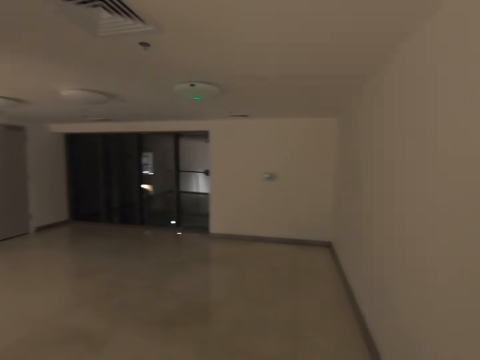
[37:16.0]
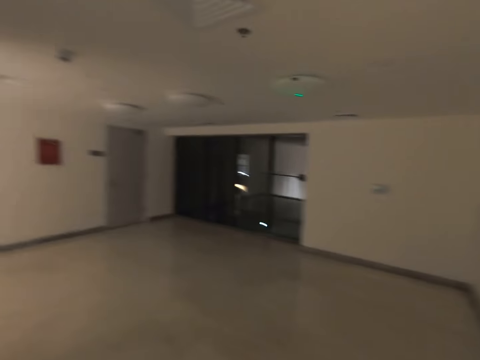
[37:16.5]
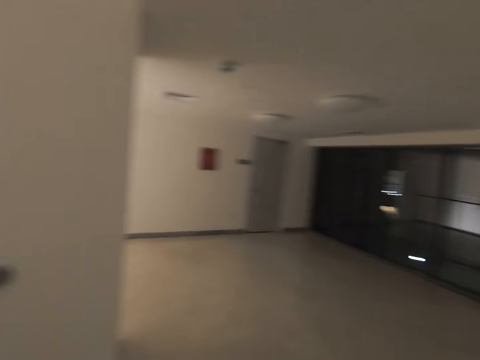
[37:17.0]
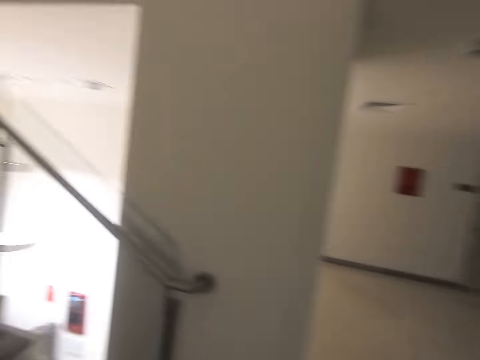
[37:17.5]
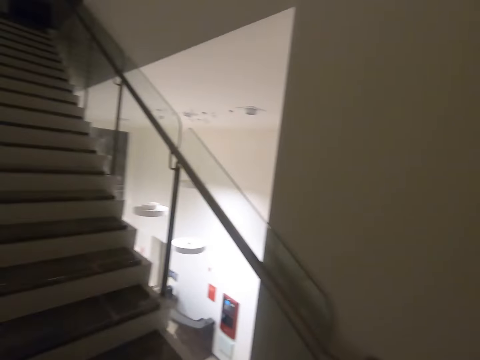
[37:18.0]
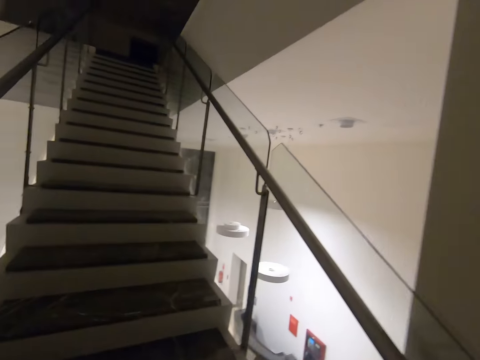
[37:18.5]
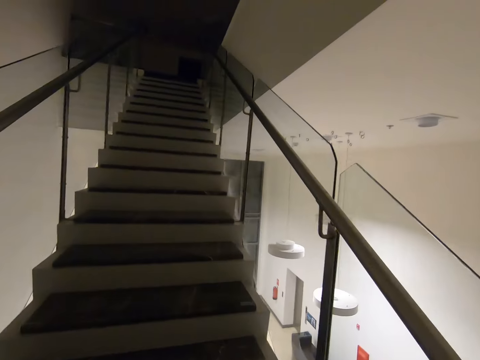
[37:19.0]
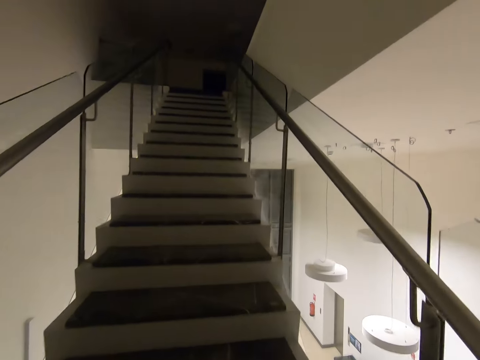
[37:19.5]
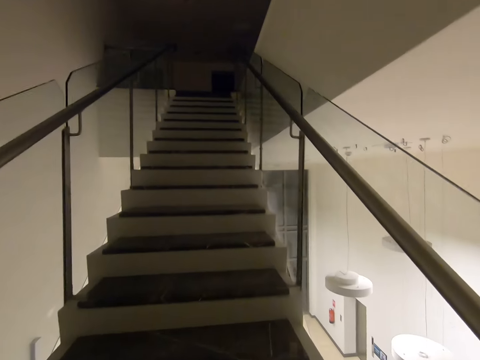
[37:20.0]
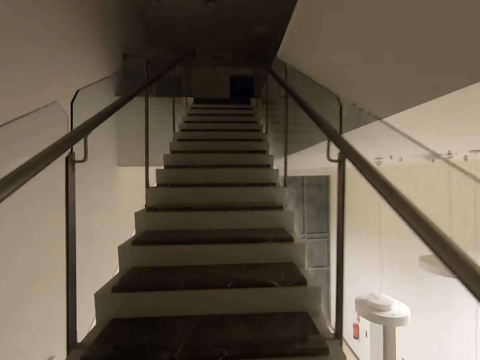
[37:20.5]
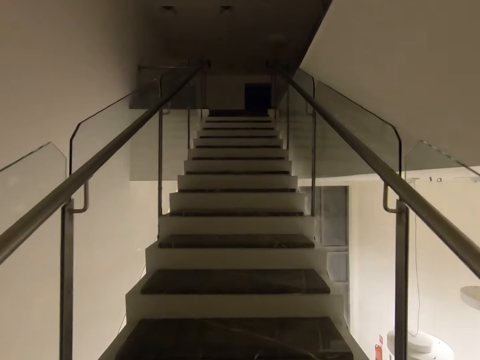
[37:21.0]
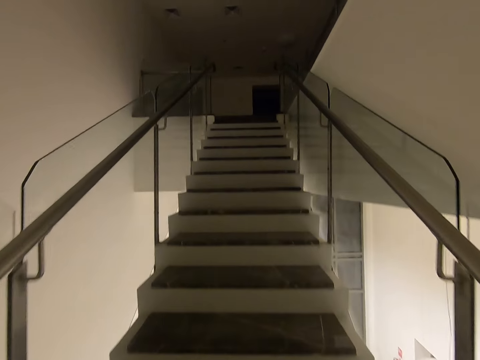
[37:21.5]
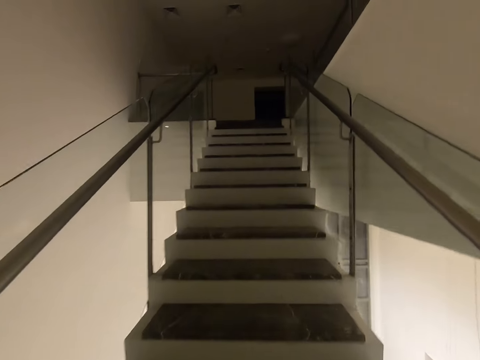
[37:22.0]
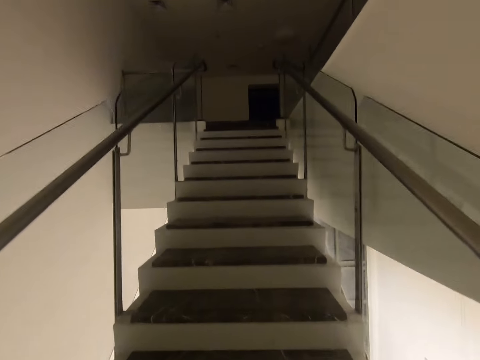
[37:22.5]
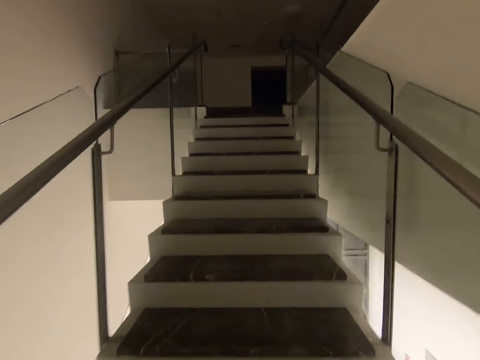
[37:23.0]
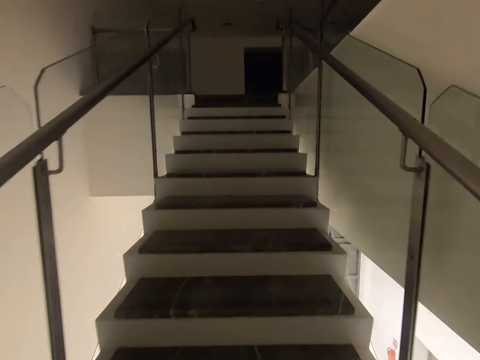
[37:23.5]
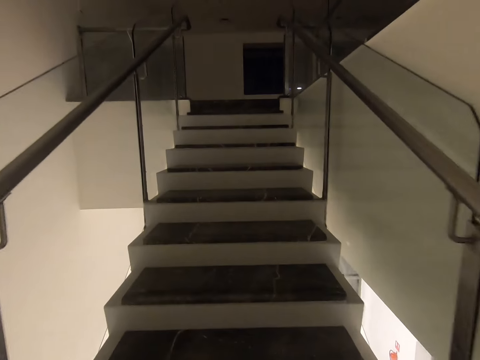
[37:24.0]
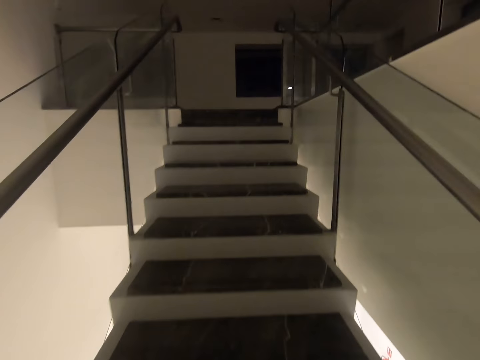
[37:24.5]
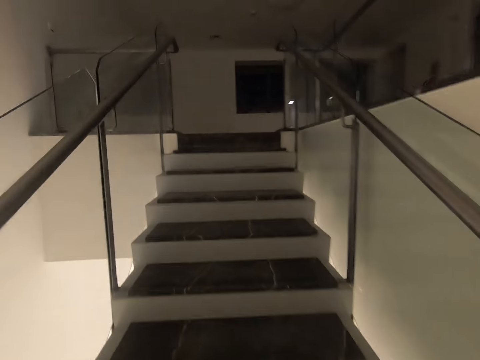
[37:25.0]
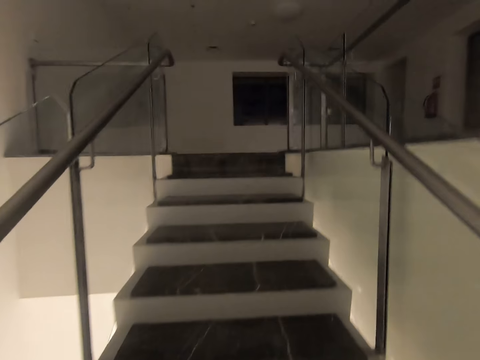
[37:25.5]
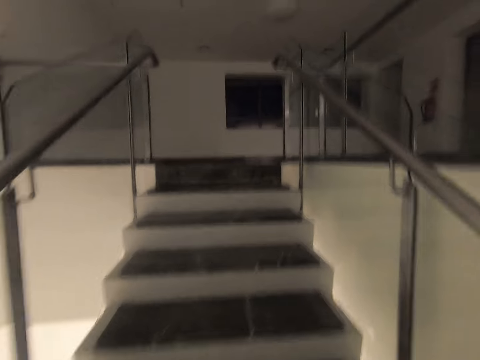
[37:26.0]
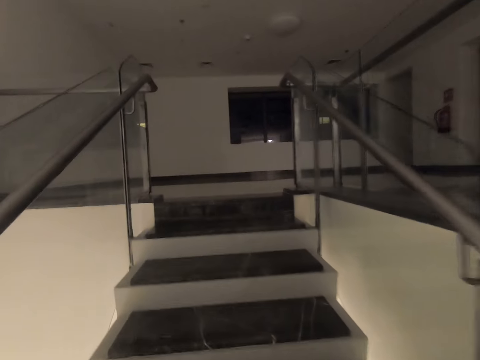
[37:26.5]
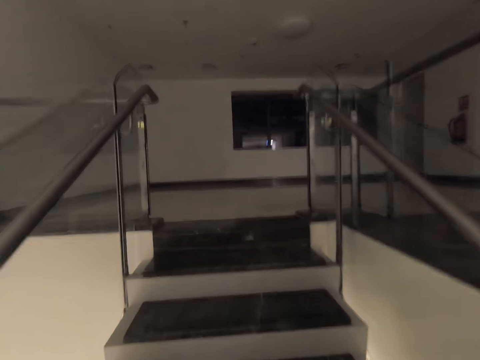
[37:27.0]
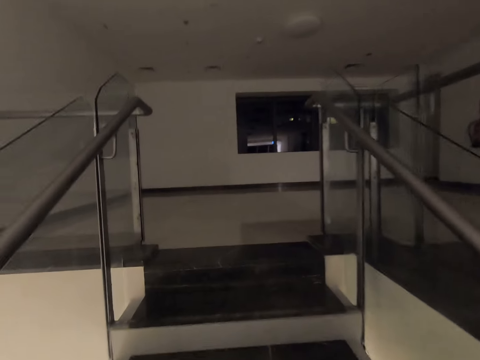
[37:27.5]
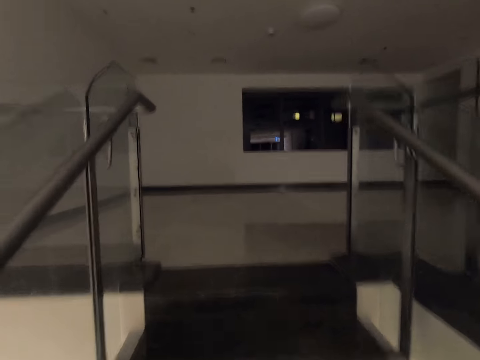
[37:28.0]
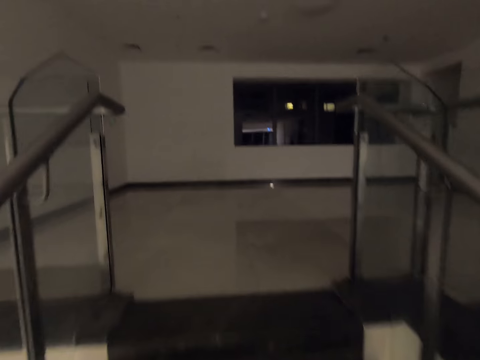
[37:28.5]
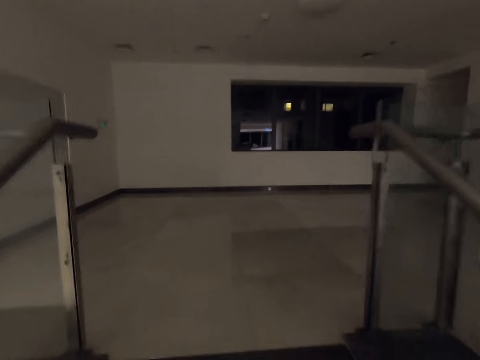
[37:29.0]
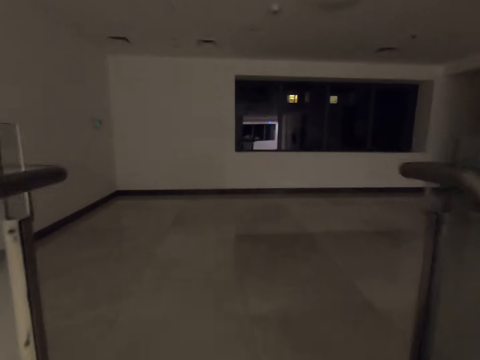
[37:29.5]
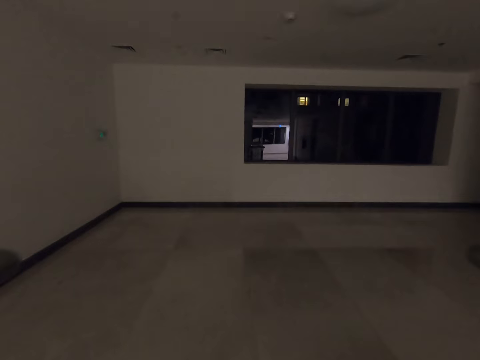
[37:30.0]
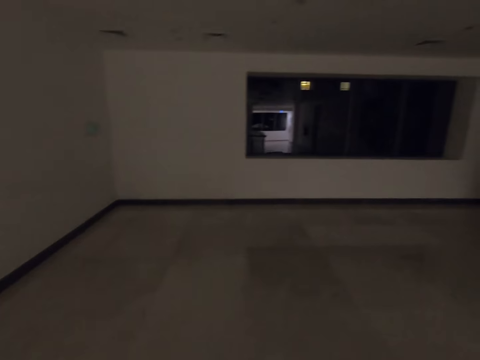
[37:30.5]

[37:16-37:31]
The camera wearer walks up the stairs.

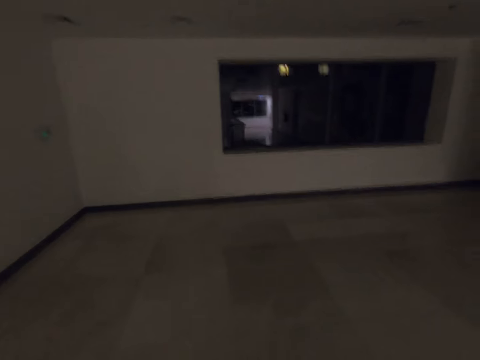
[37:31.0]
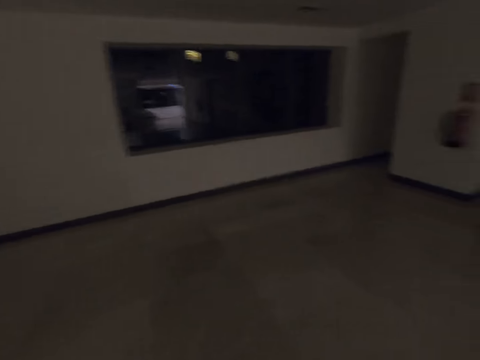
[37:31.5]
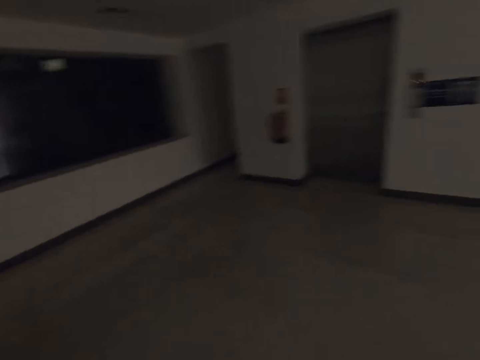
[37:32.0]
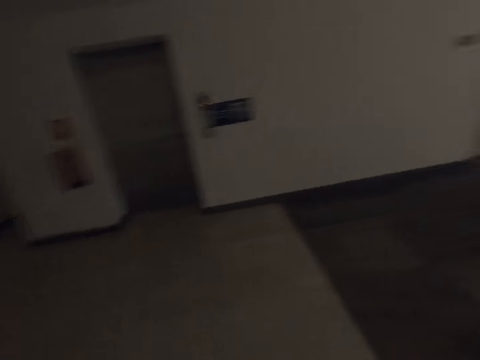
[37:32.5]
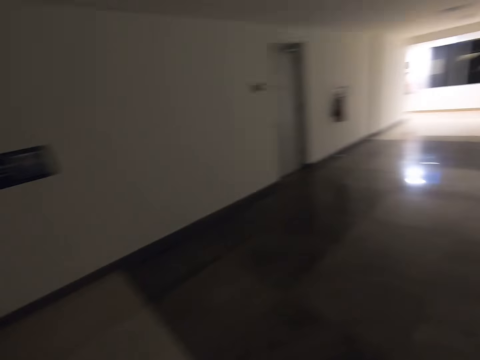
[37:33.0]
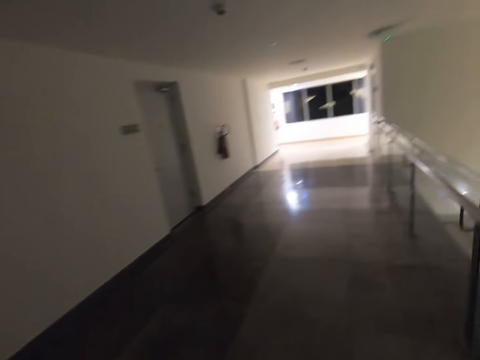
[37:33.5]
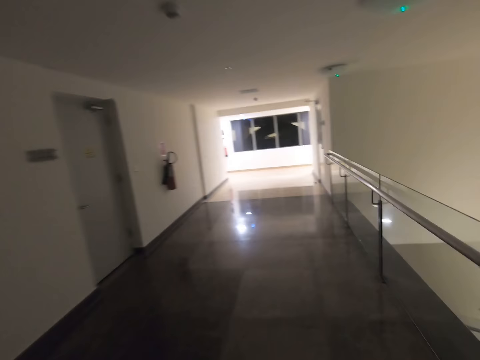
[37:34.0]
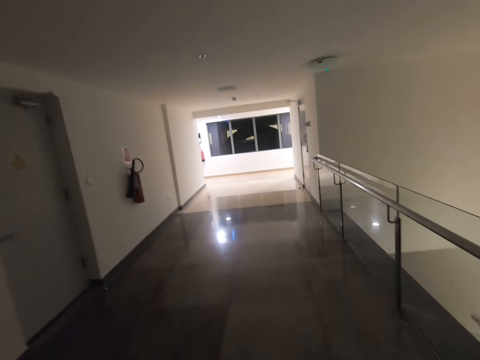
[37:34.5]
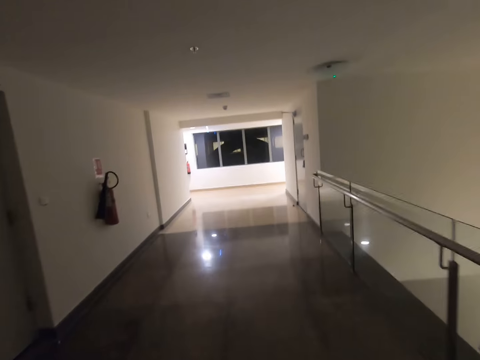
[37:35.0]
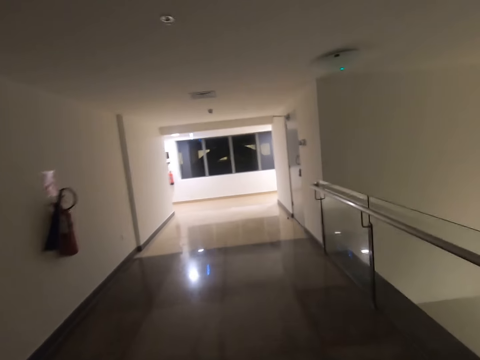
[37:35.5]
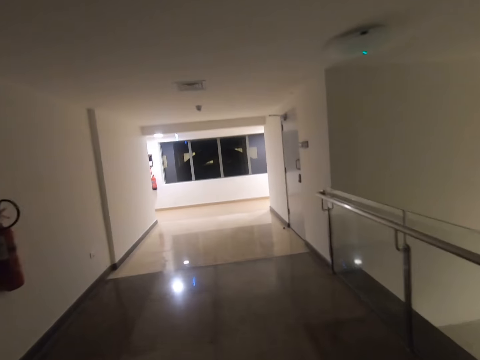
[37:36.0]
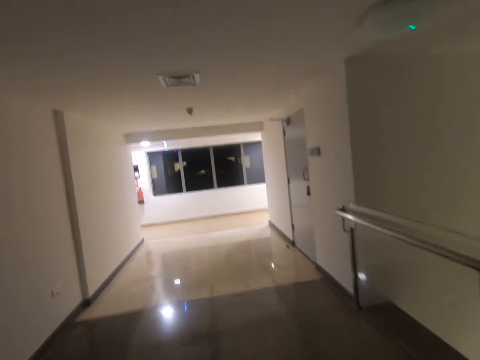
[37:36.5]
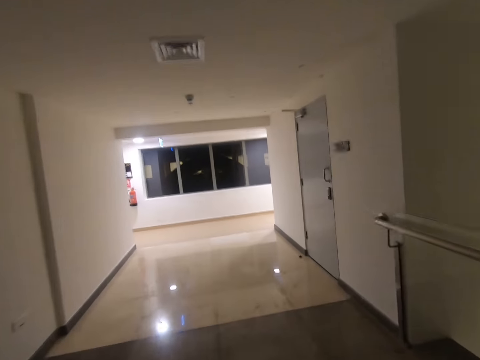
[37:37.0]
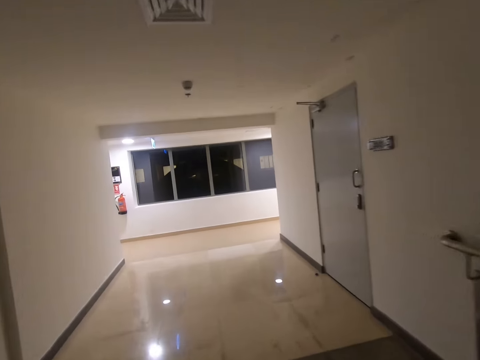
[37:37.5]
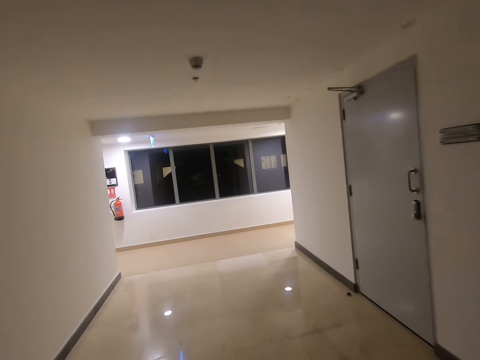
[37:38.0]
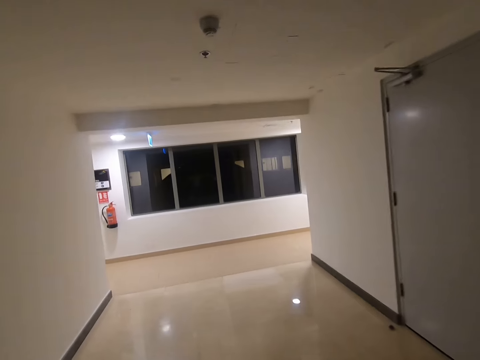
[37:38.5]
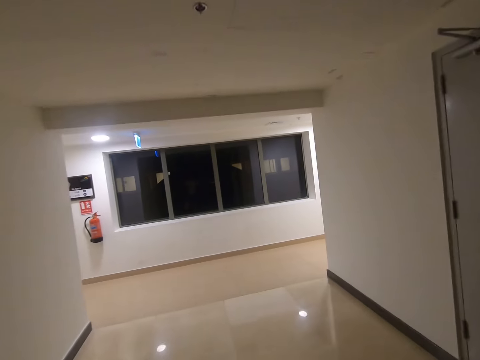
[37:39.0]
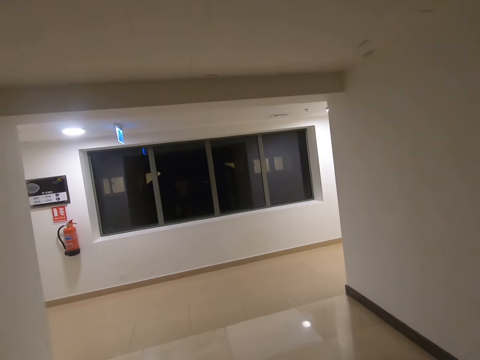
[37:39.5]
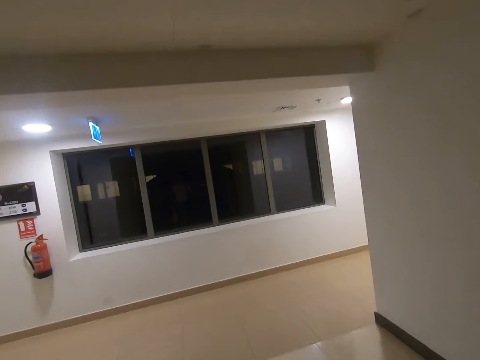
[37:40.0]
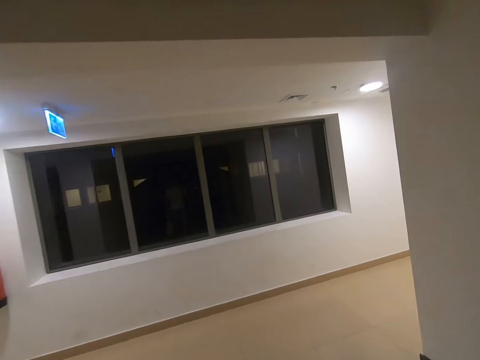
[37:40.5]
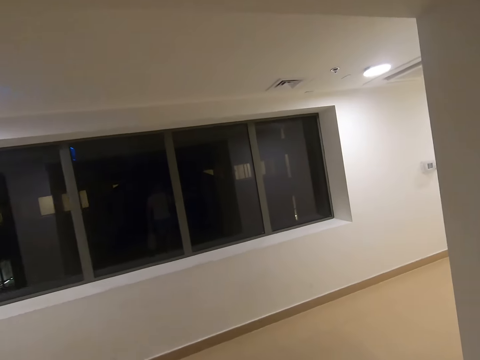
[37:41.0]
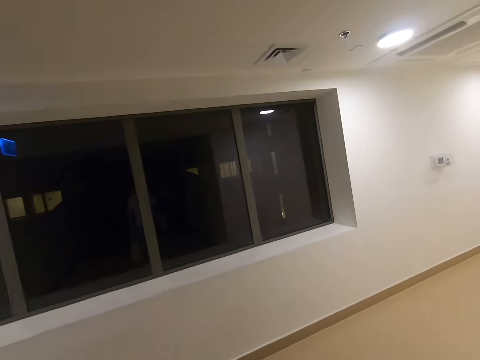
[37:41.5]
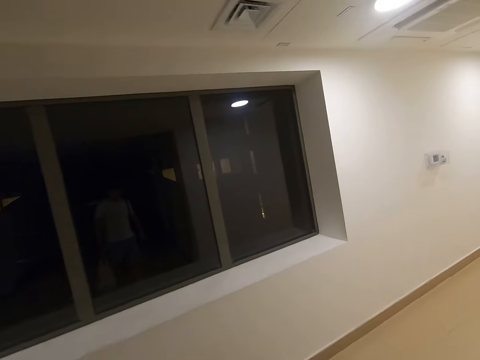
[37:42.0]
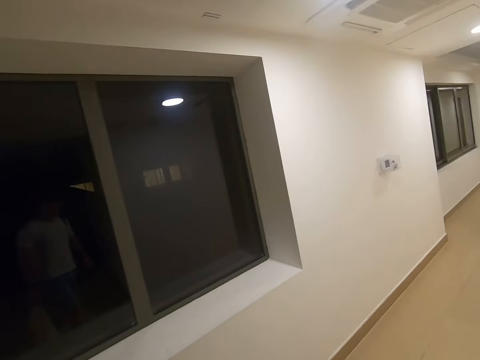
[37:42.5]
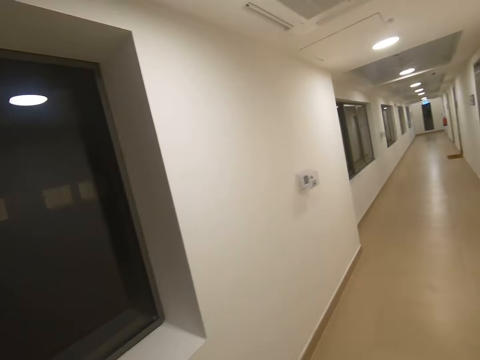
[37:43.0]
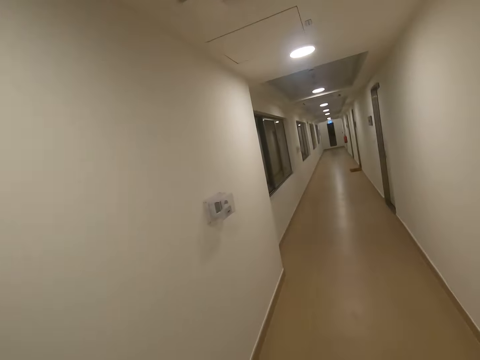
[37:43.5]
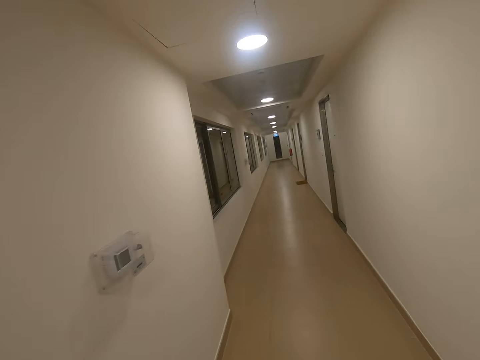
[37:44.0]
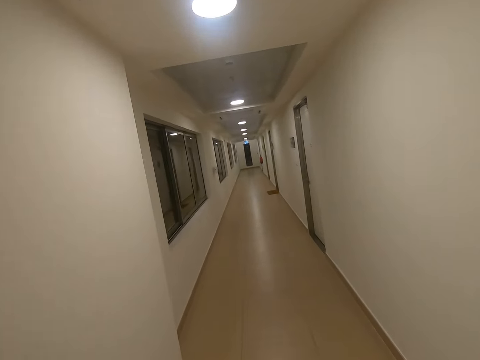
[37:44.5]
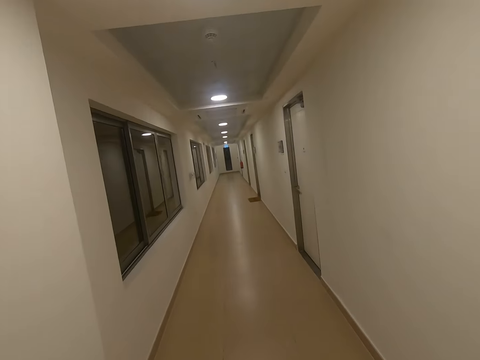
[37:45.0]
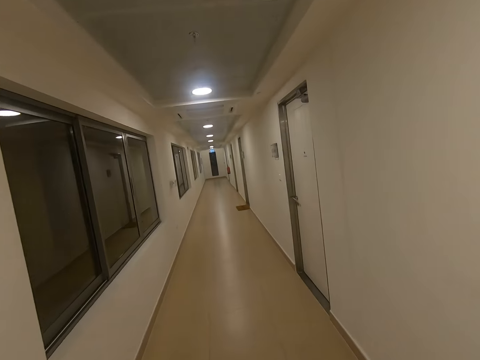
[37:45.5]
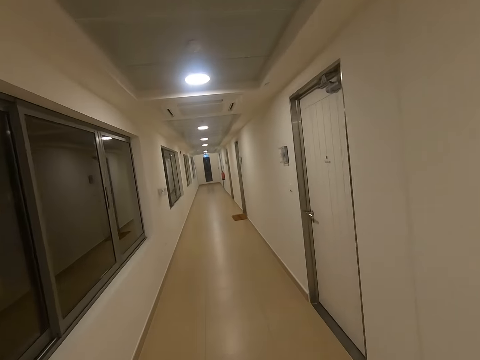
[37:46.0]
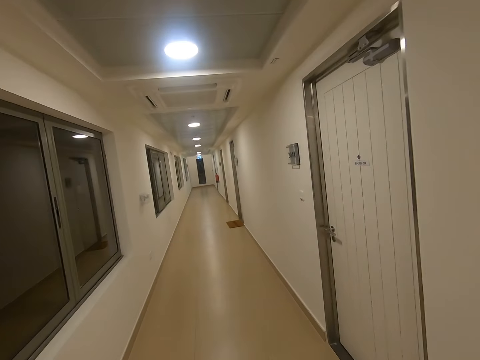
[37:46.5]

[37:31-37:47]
The camera wearer walks in the corridors. They walk on the corridor.
